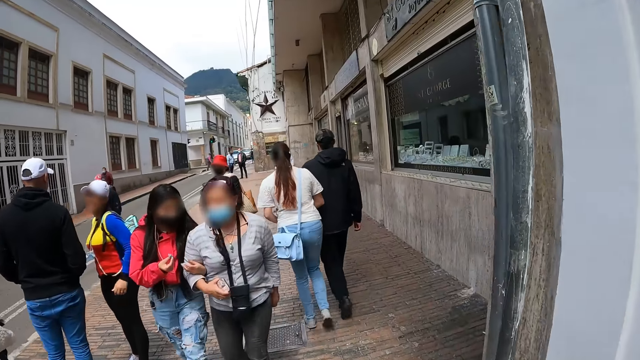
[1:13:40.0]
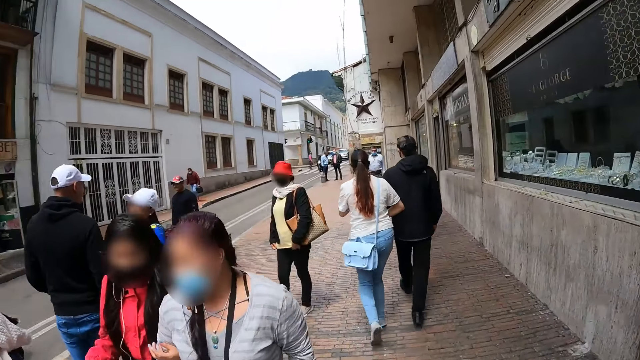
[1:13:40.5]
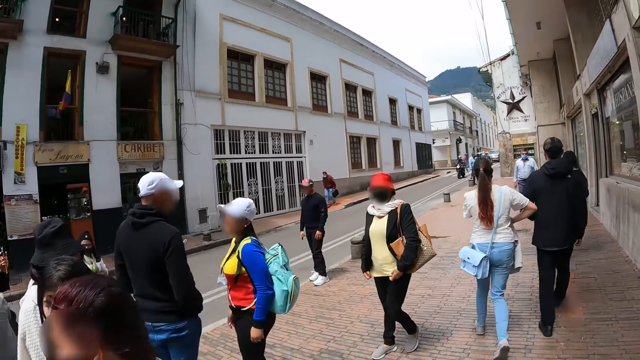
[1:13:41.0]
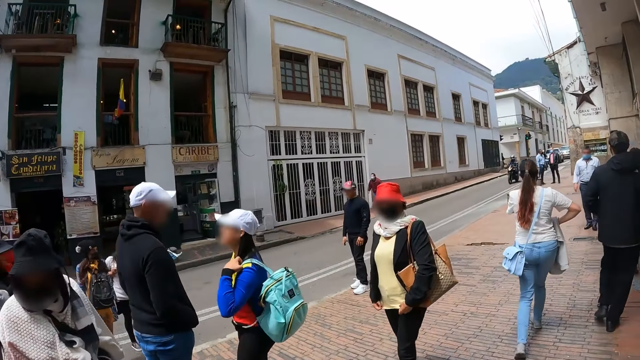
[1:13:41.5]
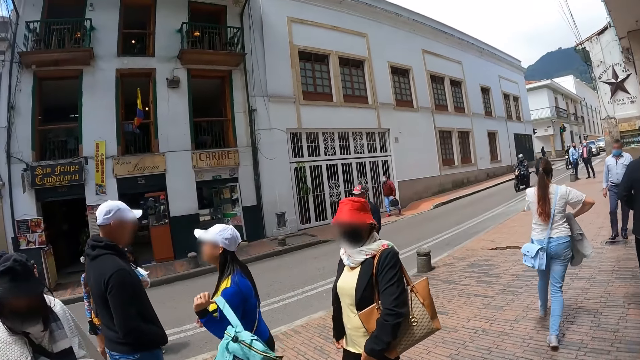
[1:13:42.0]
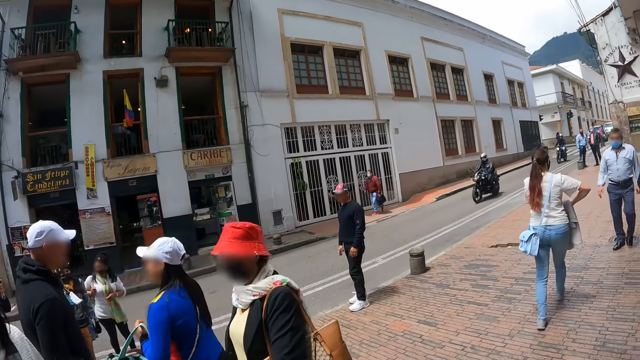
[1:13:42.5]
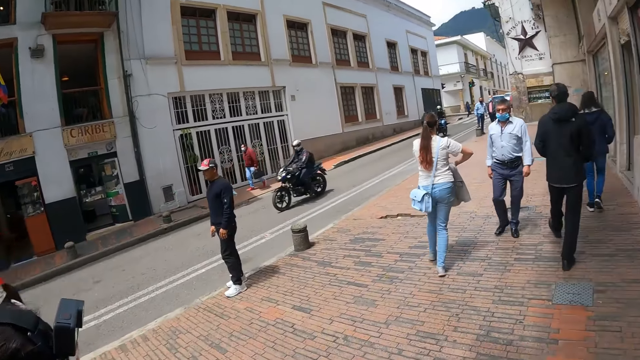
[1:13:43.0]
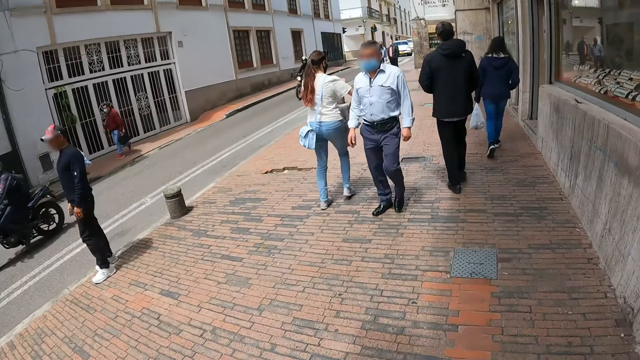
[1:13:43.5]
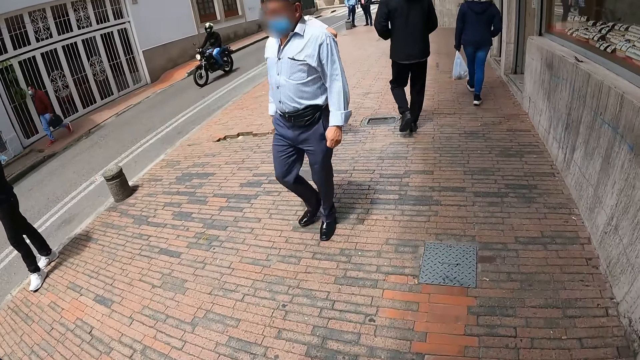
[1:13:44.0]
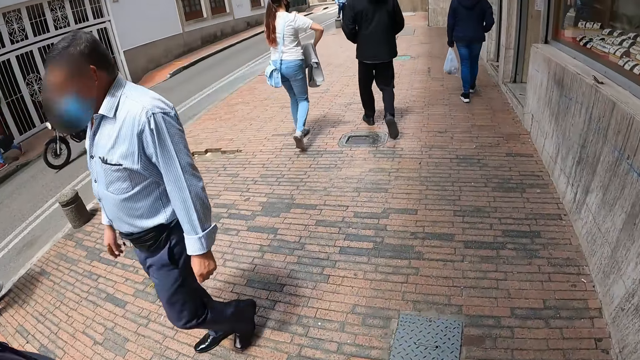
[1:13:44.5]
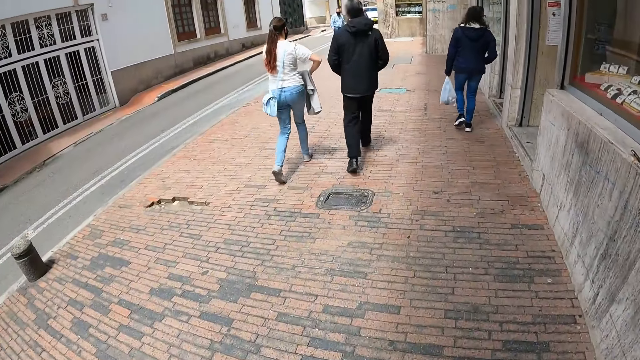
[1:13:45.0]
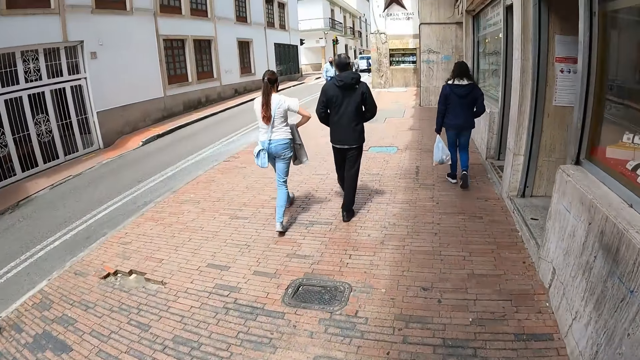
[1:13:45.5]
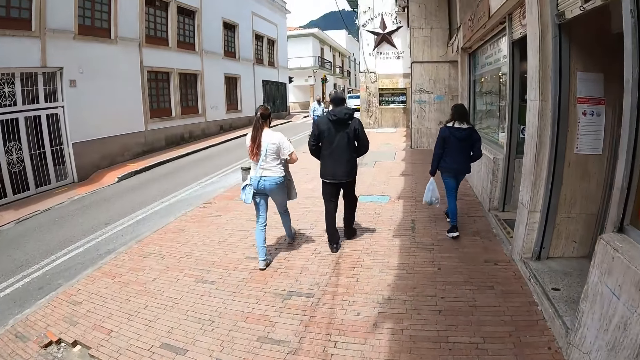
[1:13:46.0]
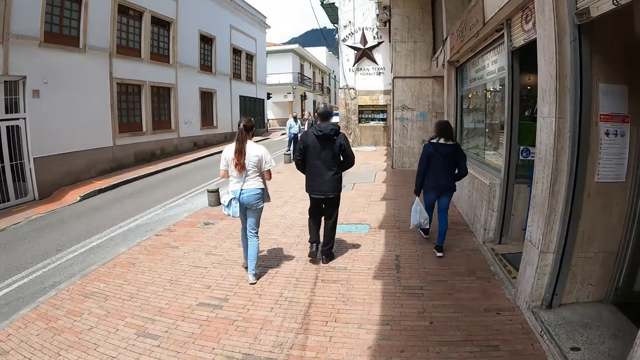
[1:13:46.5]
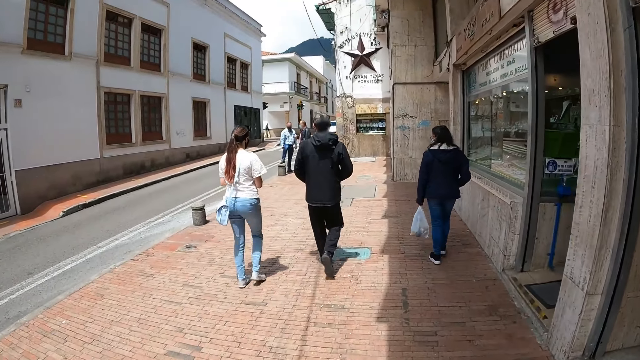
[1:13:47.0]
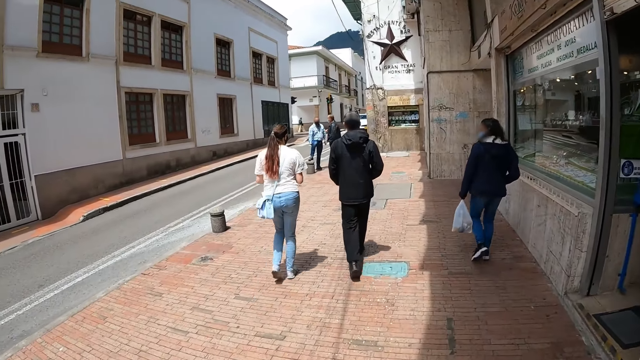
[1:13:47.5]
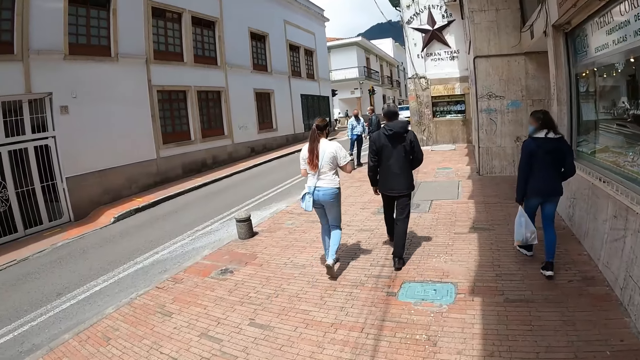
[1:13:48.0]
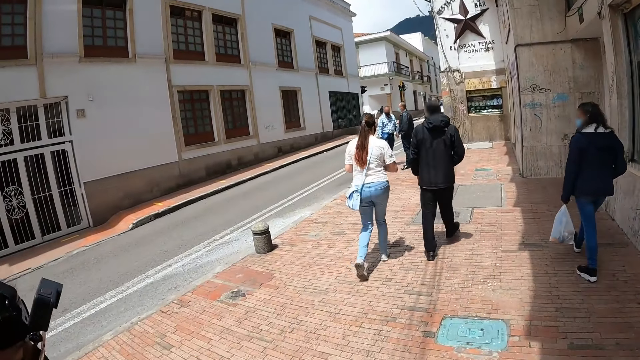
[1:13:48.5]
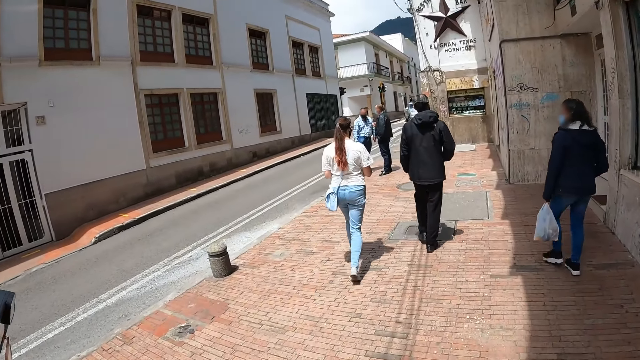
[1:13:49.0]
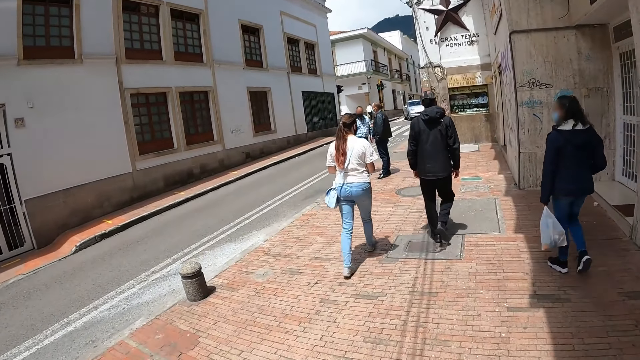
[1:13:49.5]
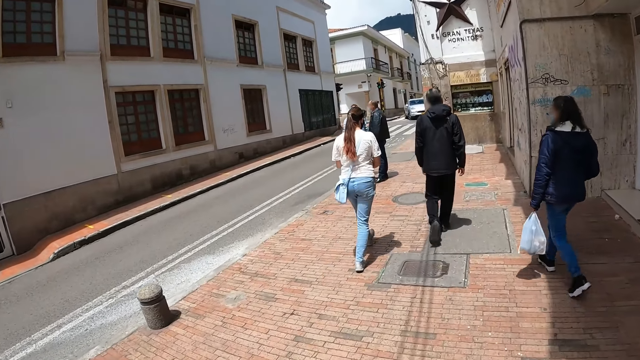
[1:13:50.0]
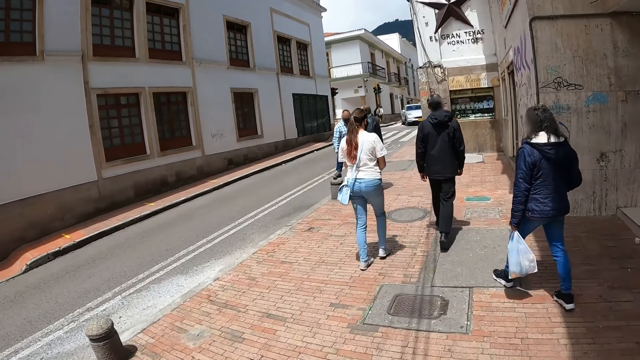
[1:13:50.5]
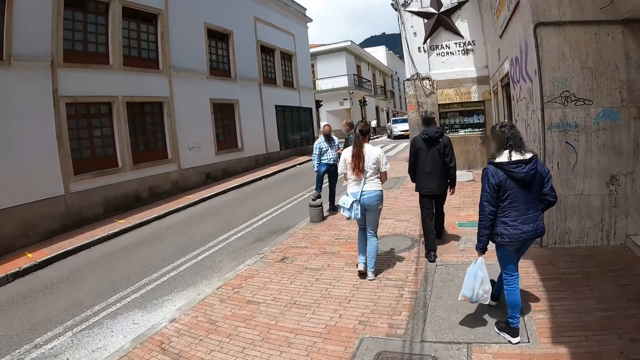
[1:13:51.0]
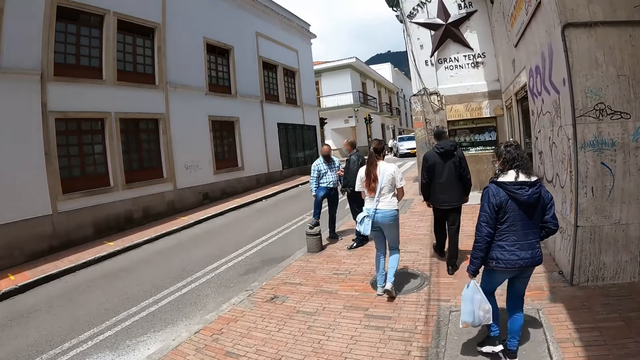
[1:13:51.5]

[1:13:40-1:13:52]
The camera wearer looks around. A woman walks around. The camera wearer walks around the pavement.

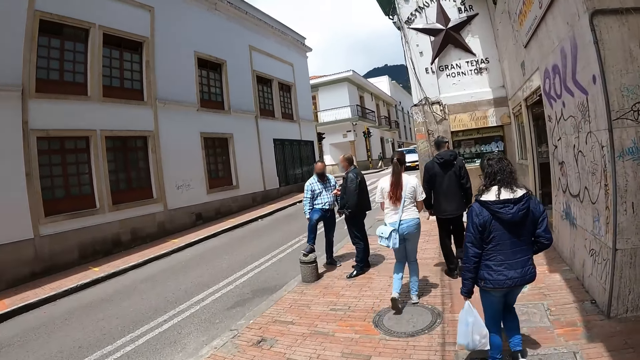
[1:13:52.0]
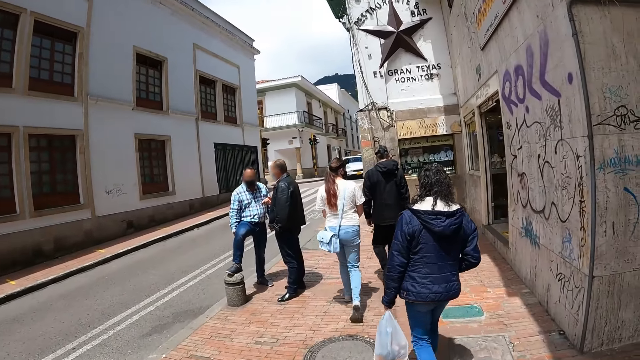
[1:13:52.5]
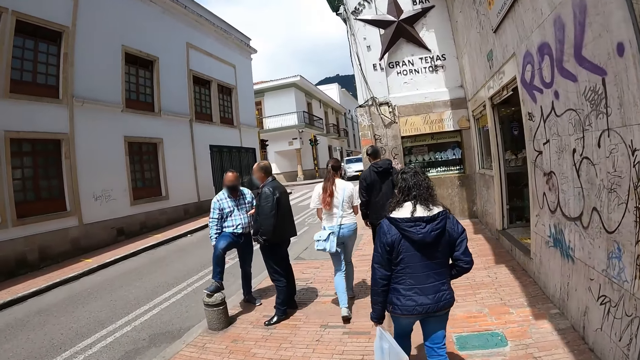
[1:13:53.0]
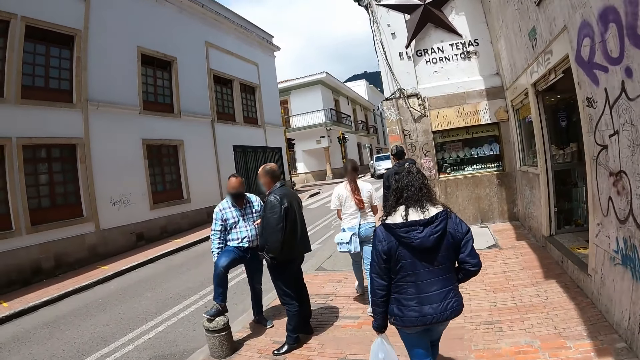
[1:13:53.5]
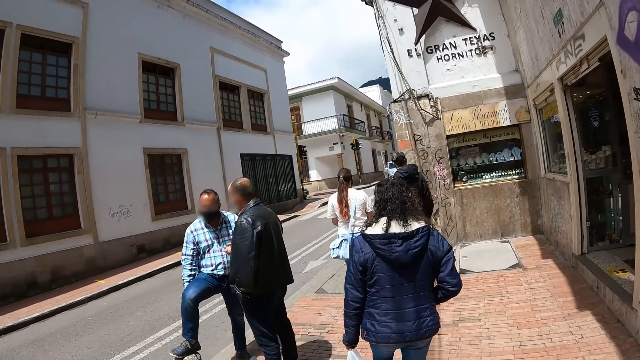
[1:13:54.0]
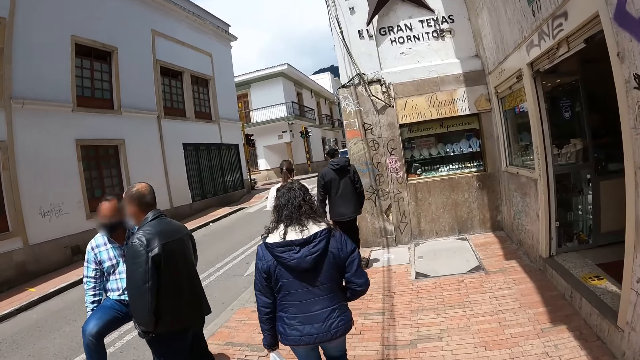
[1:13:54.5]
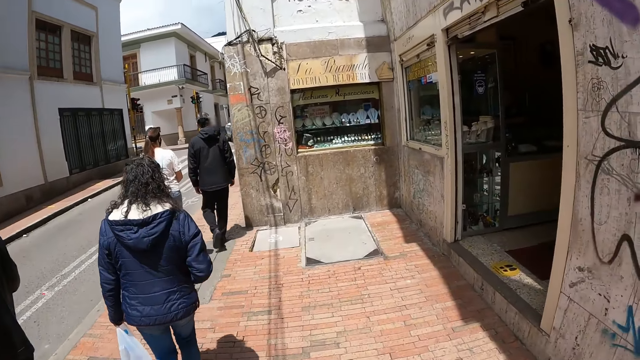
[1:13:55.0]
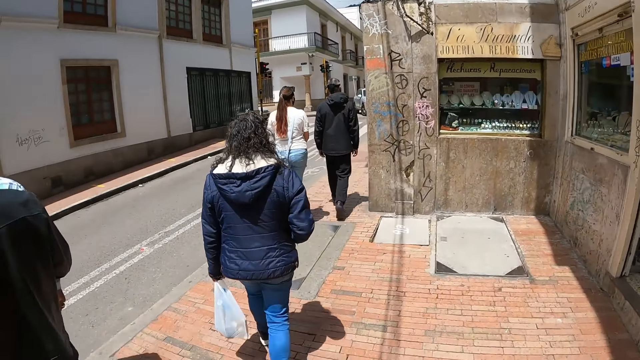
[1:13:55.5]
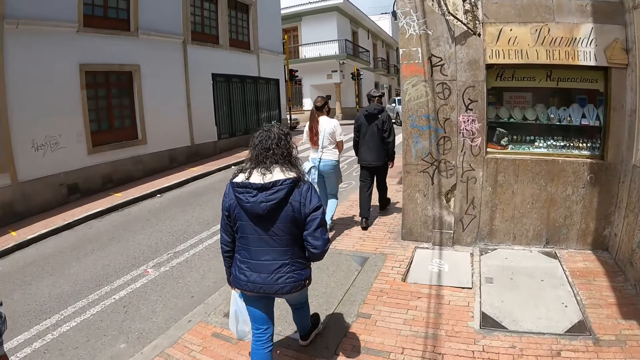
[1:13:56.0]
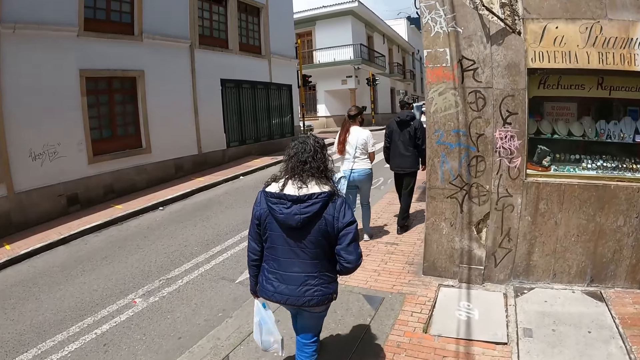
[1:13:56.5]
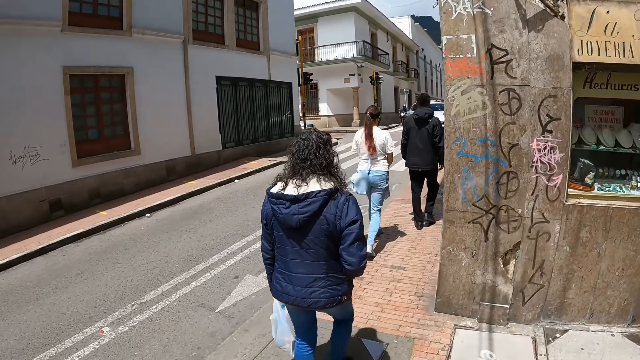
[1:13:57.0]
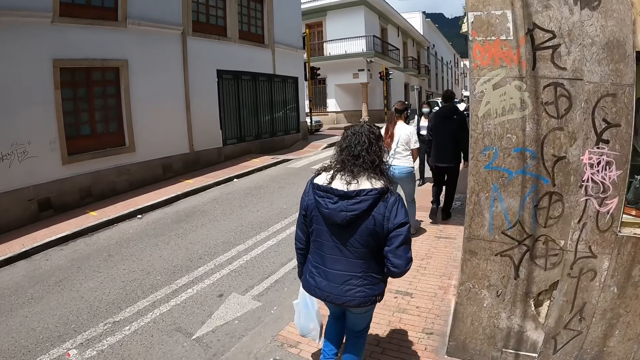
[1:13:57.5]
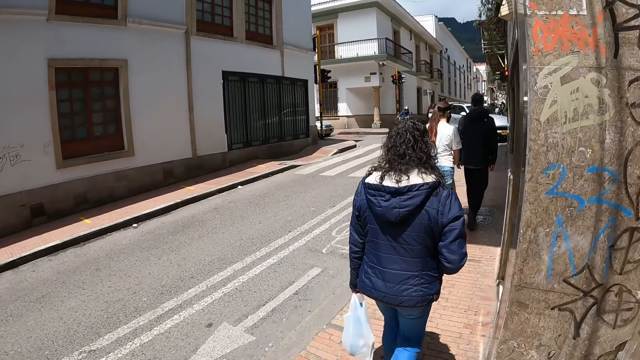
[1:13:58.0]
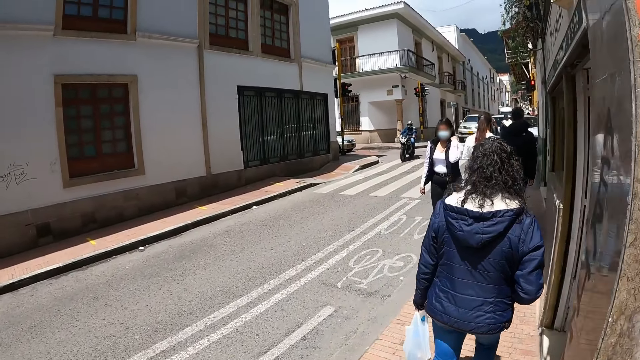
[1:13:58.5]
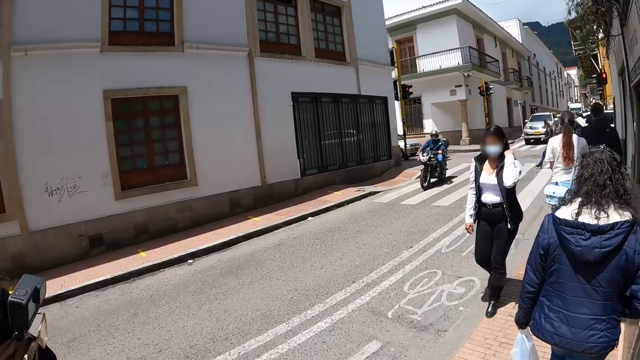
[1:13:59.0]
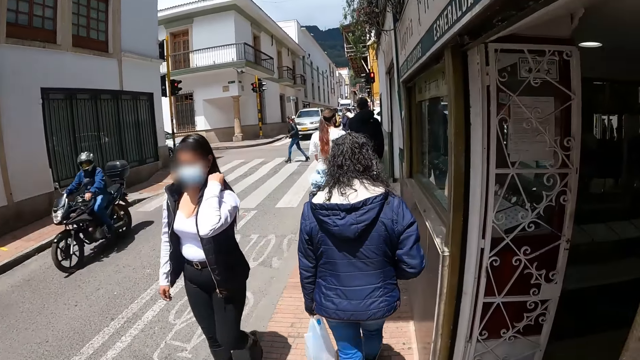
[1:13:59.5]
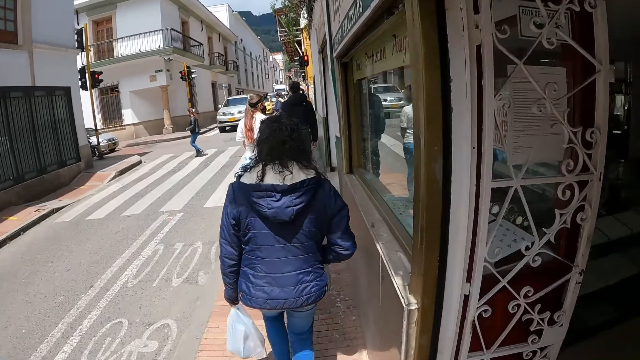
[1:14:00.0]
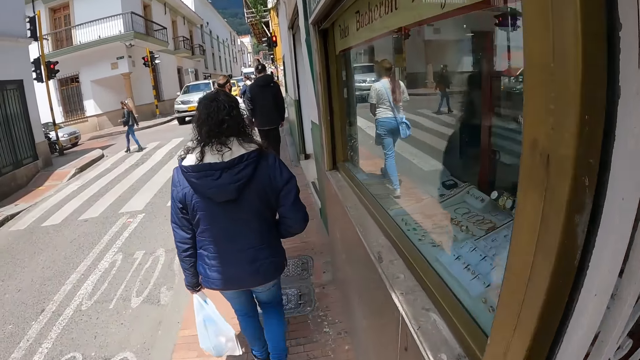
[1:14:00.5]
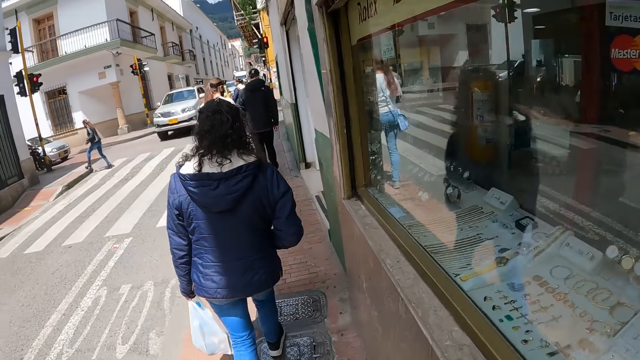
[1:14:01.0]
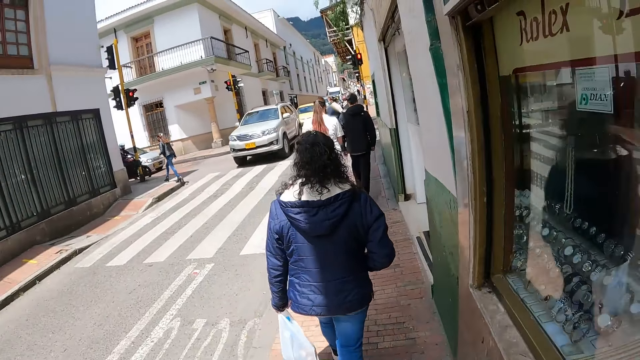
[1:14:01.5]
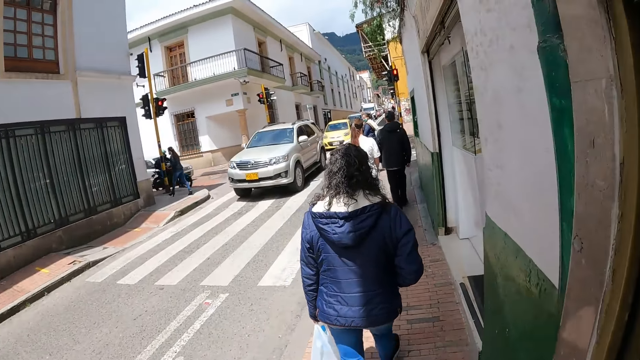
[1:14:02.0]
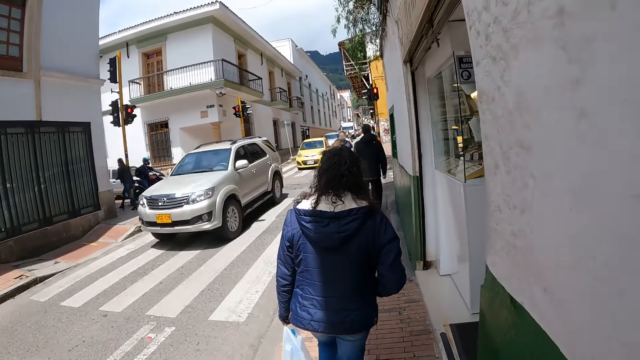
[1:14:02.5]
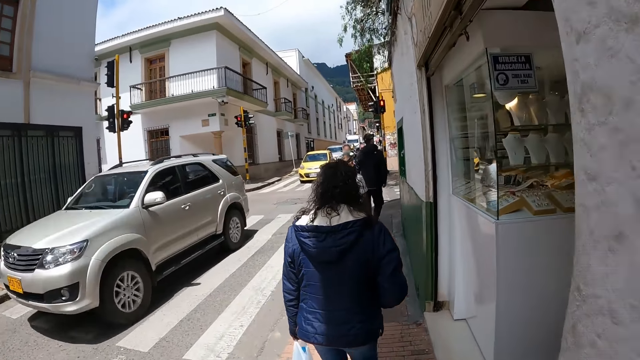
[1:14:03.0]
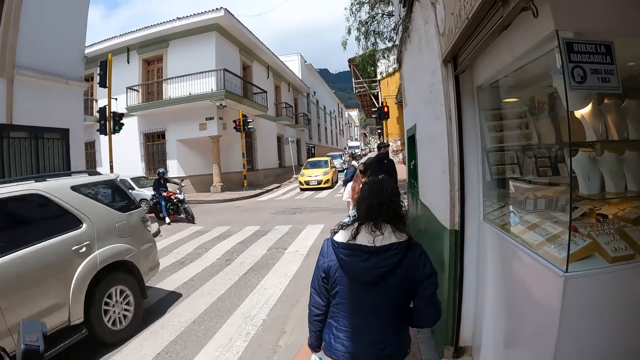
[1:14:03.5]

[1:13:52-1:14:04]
The camera wearer looks around.
